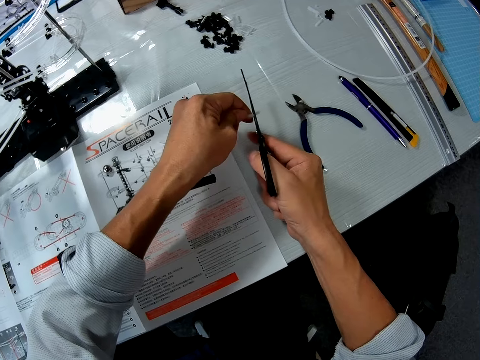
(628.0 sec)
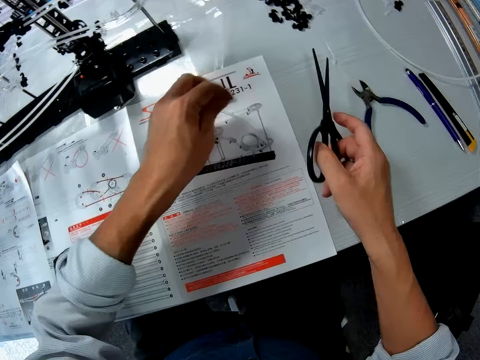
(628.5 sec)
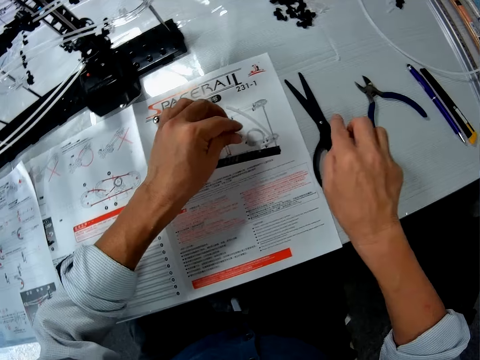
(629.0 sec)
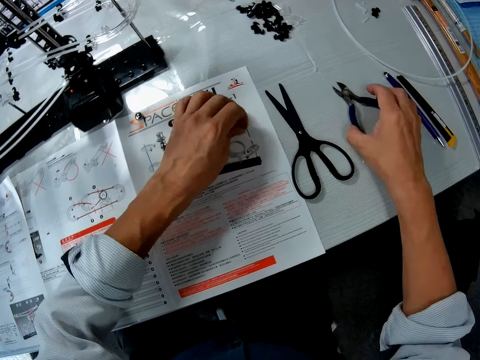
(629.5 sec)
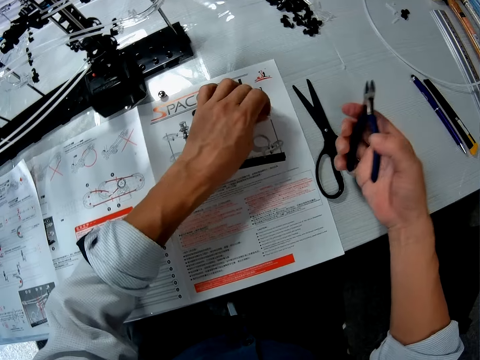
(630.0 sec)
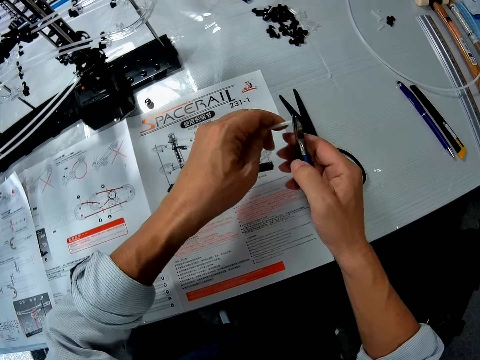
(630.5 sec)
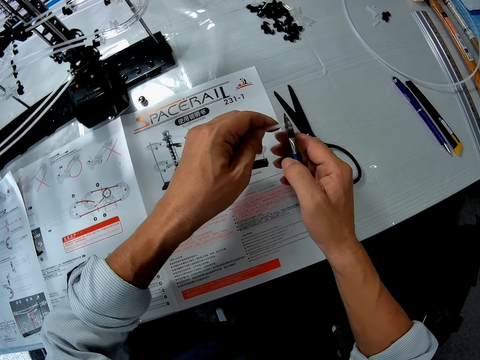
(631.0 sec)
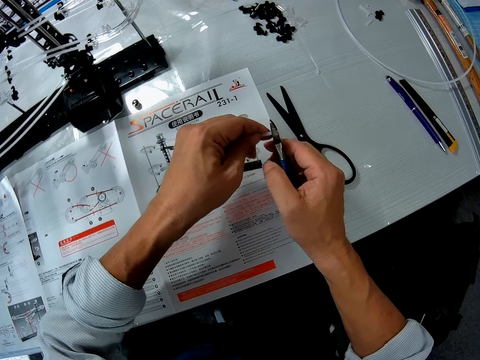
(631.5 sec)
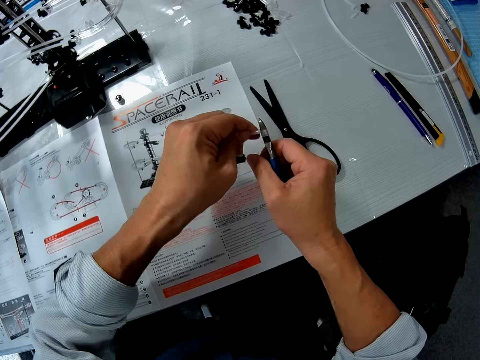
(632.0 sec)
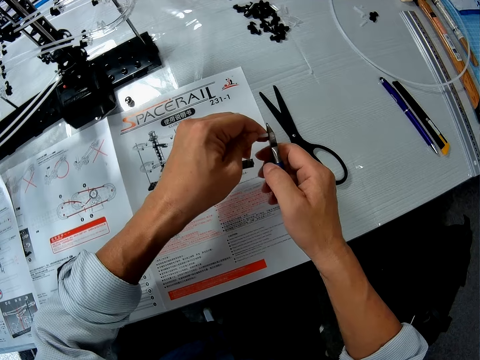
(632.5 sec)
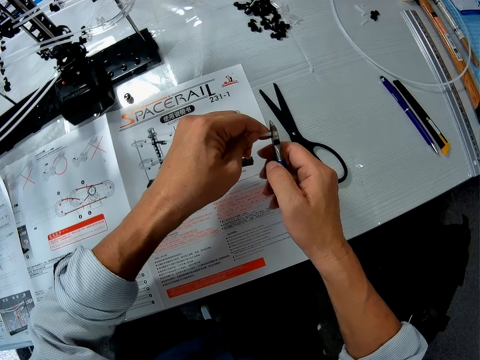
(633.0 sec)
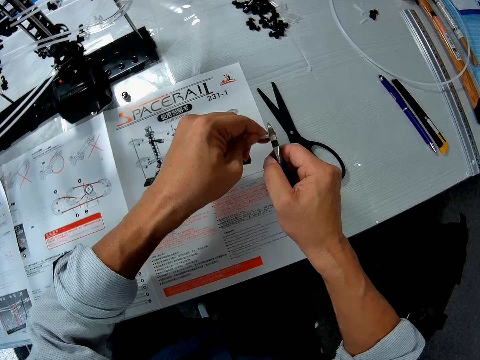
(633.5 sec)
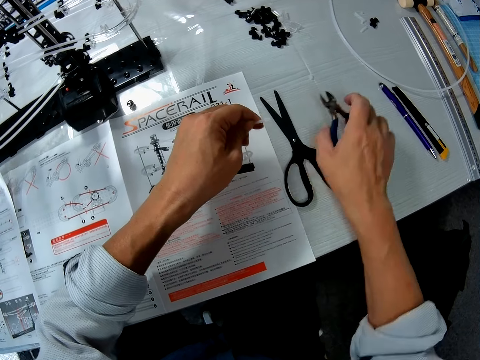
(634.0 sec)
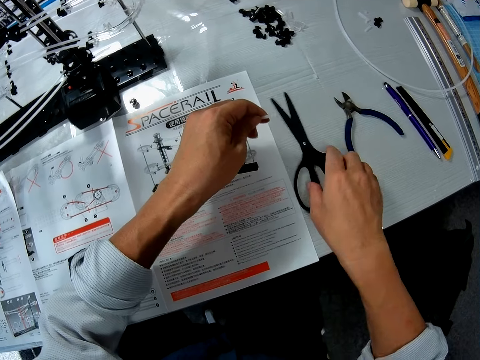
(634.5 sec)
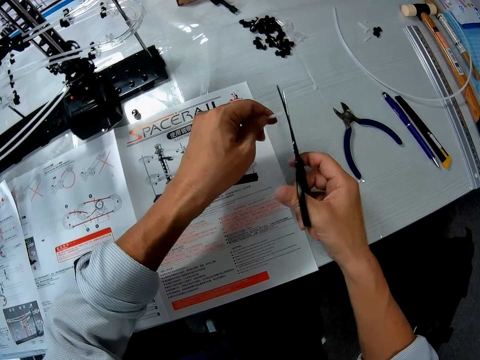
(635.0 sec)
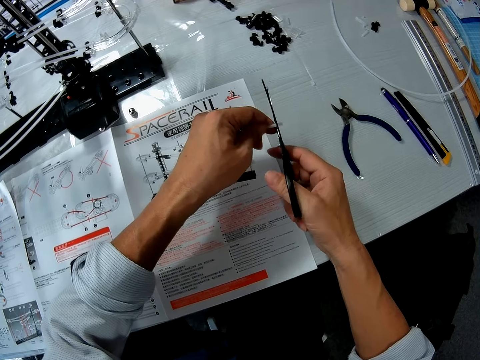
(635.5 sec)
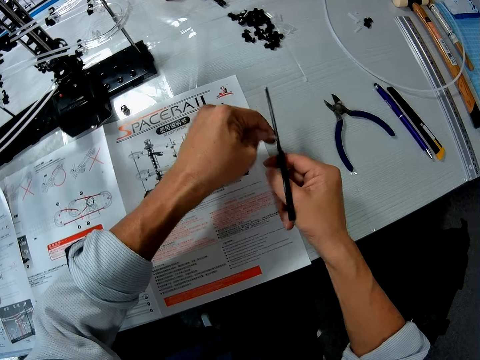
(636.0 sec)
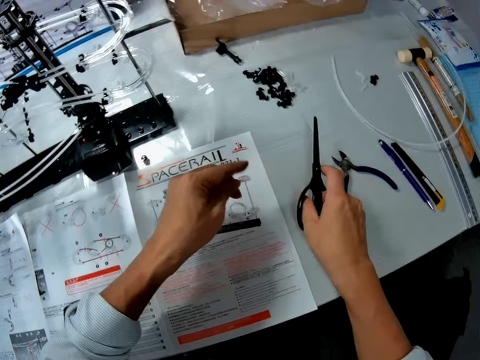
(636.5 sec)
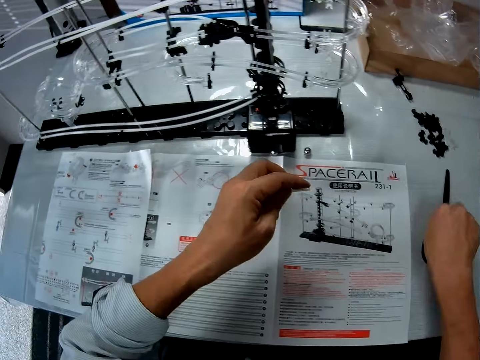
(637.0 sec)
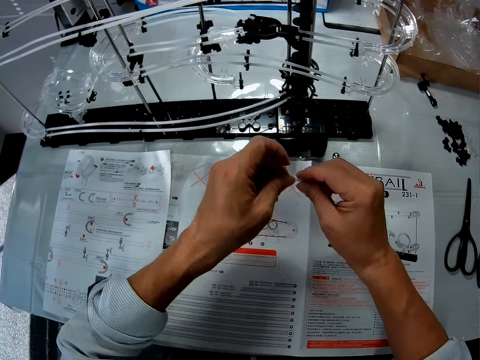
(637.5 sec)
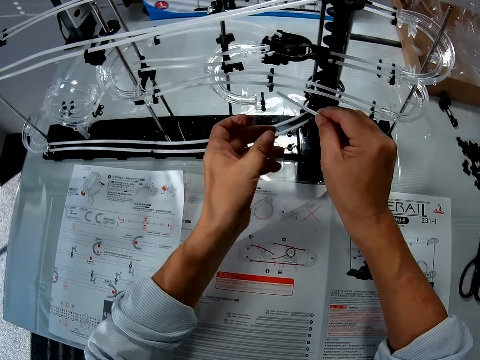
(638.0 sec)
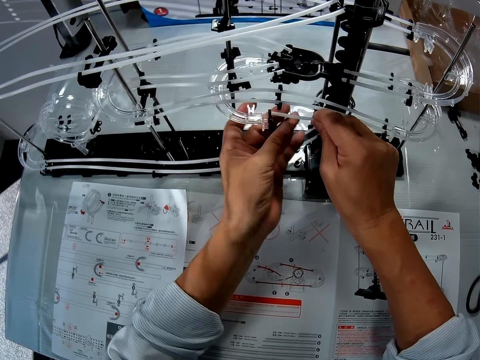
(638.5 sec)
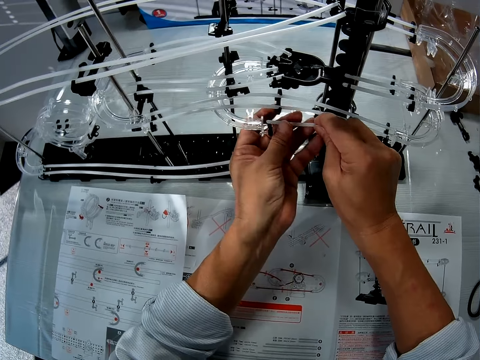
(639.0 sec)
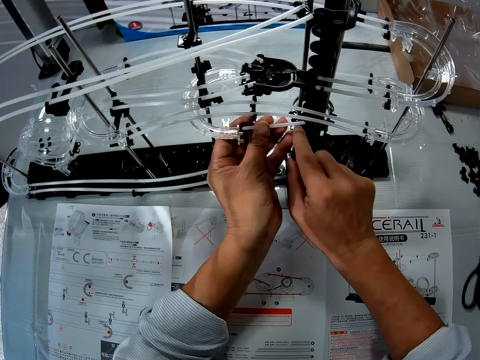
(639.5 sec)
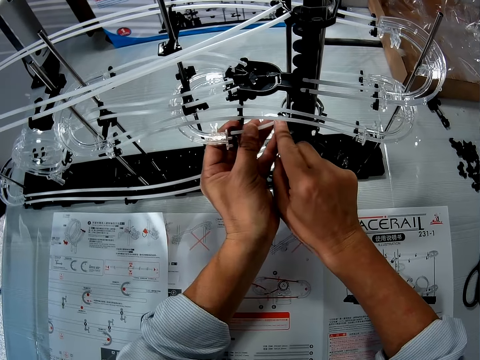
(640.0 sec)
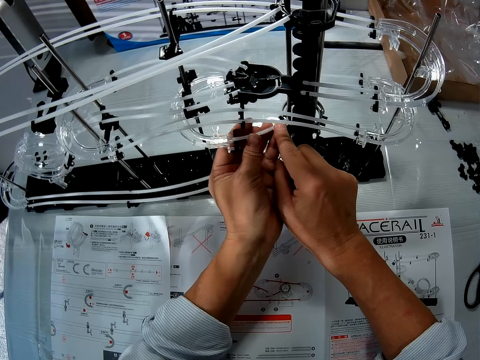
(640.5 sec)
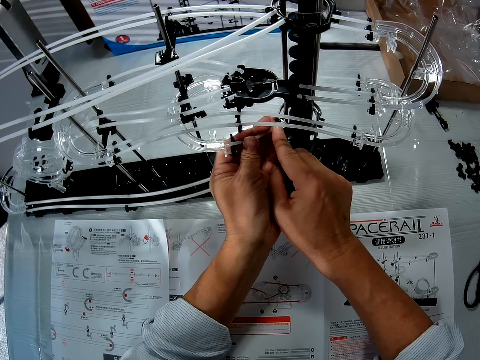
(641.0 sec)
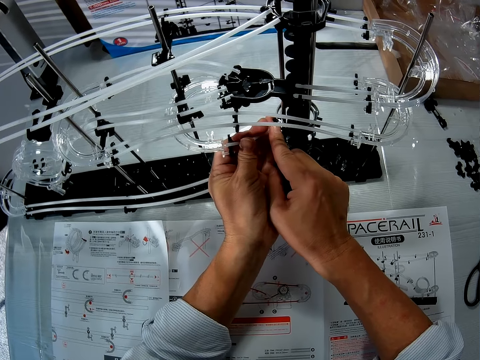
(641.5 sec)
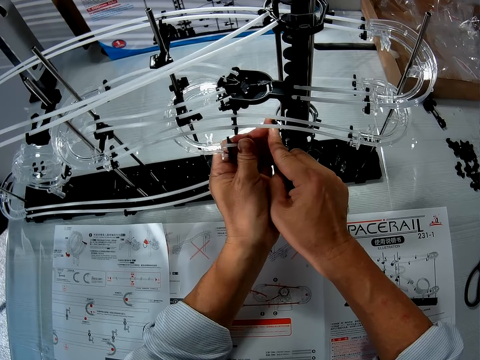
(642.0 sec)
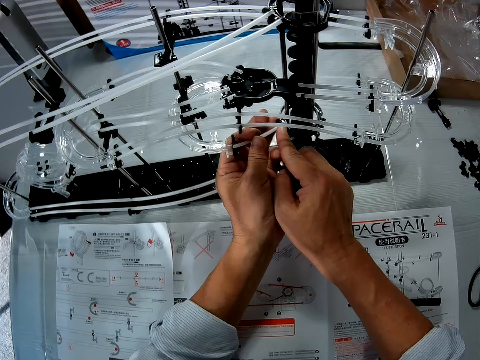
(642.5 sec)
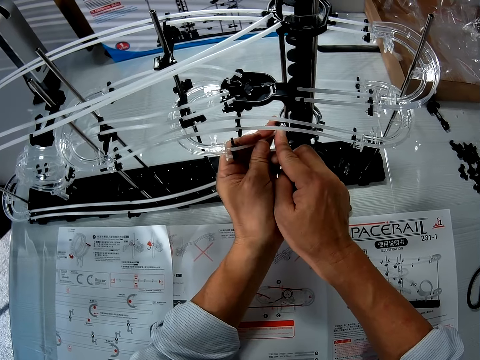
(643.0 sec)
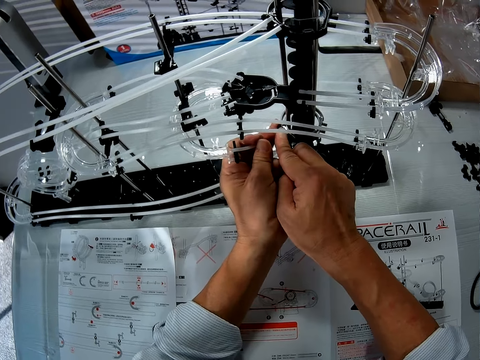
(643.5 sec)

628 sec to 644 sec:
The camera wearer cuts the tube with the big scissors and drops the scissors on the table. They take the wire cutter from the table, cut the tube with the wire cutter, and drop the wire cutter on the table. They take the big scissors from the table, cut the tube with the scissors, and drop the scissors on the table. They fix the tube to the roller coaster toy.

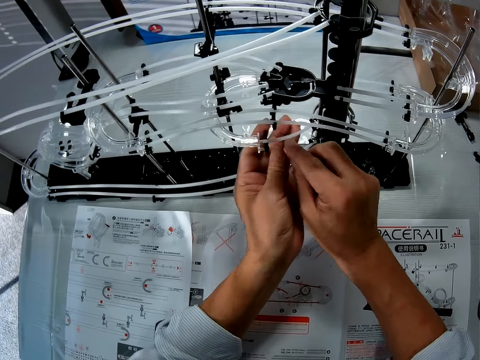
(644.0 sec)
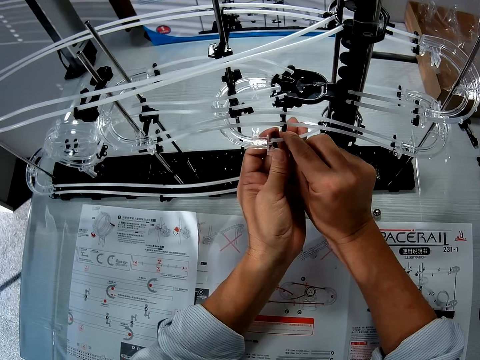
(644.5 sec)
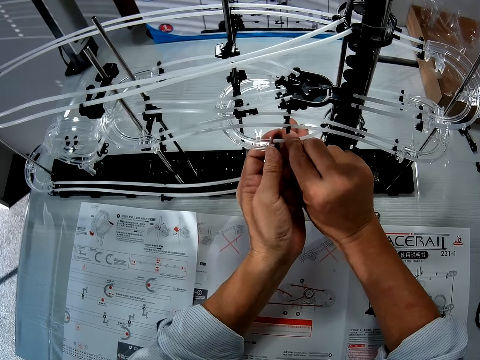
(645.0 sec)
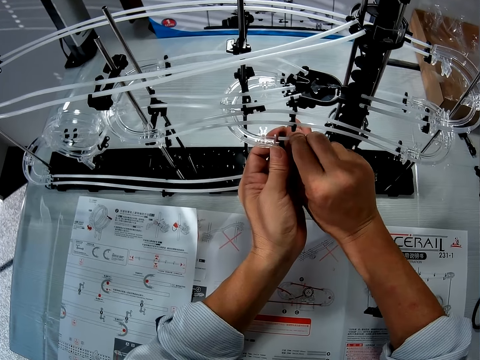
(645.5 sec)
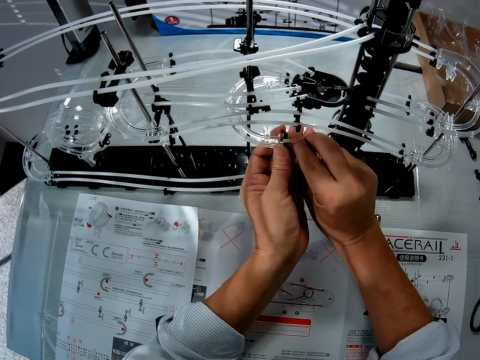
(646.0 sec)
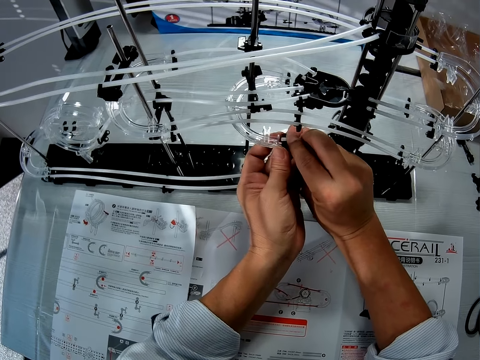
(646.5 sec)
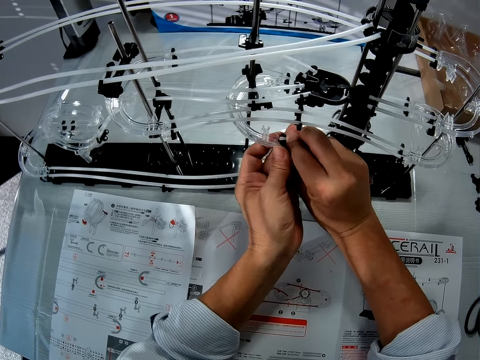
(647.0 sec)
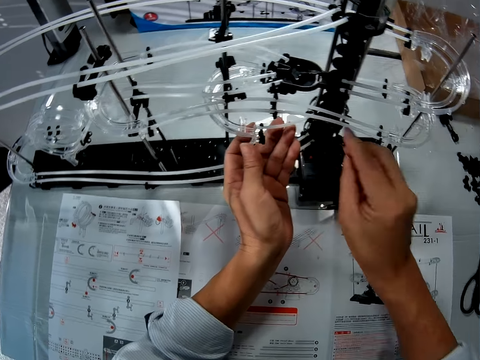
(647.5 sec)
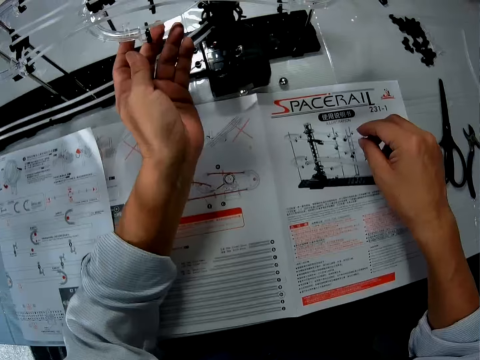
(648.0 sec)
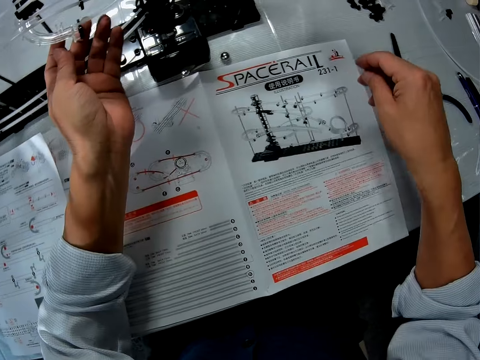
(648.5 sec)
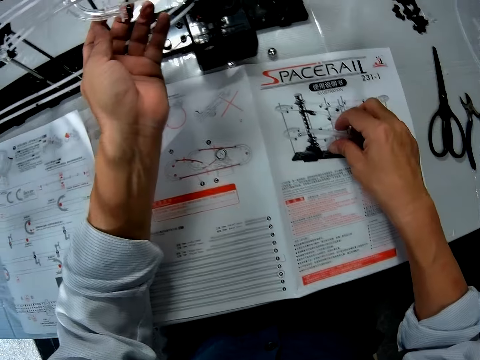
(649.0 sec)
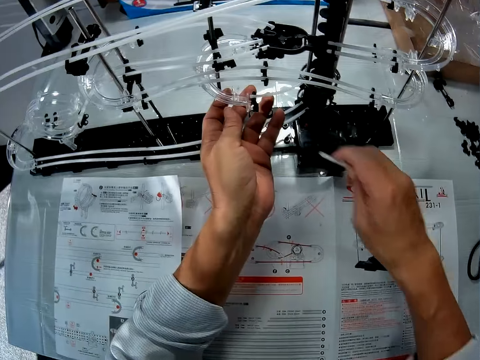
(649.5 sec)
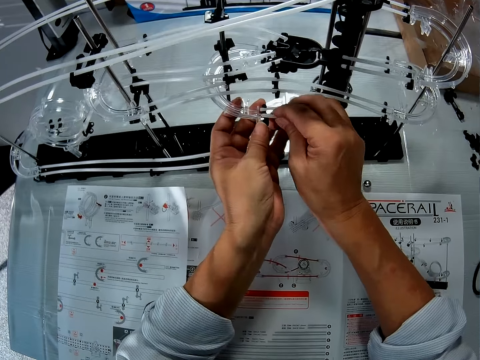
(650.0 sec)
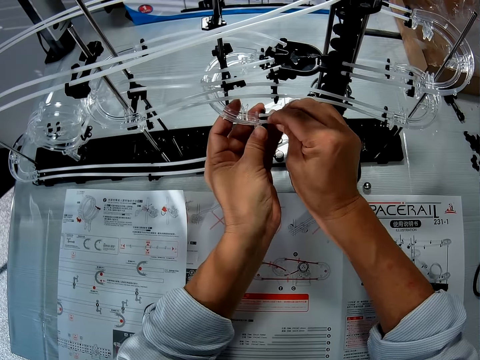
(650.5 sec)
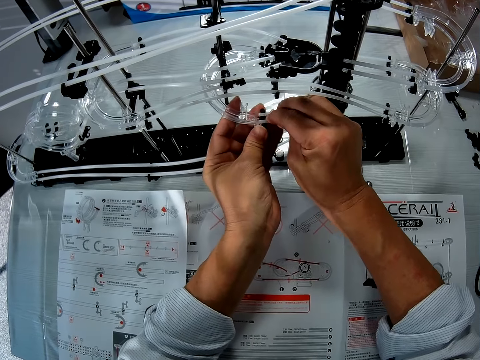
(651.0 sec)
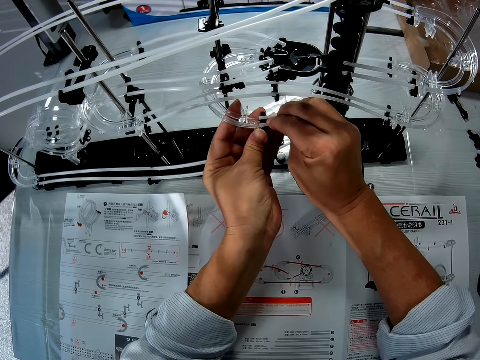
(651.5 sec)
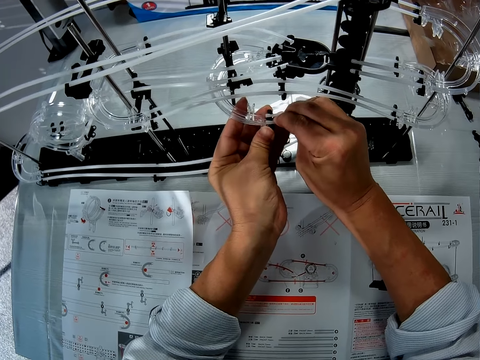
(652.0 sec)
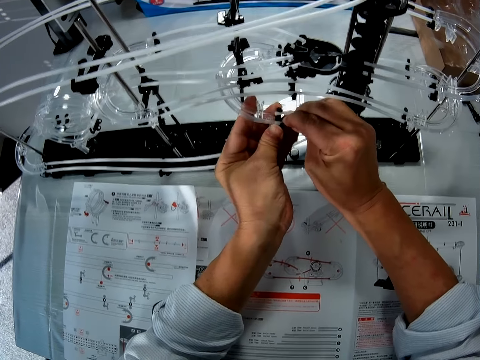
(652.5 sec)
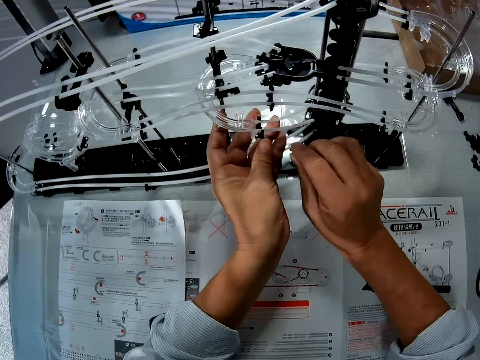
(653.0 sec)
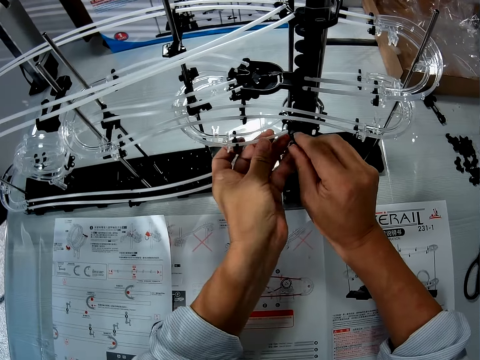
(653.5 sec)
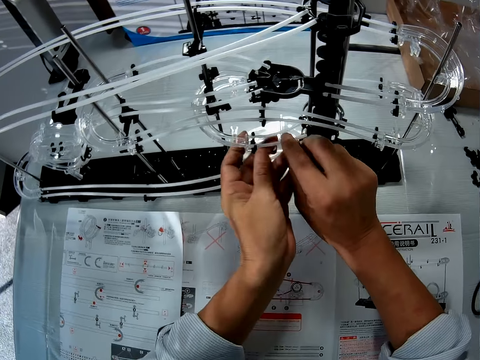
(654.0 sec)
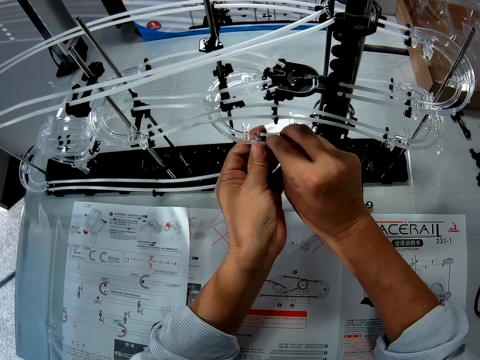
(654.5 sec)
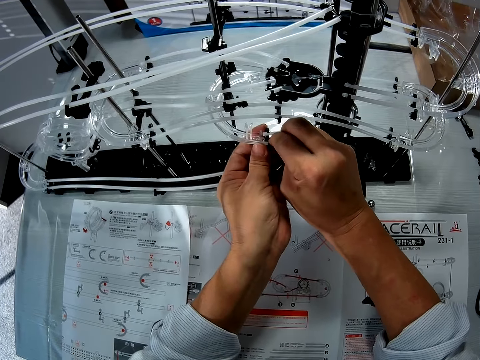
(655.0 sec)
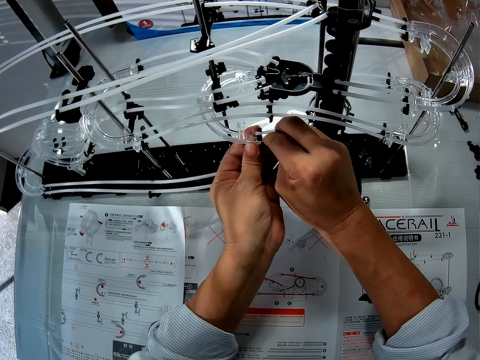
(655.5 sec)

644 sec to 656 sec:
The camera wearer takes a tube from the table. They fix the tube to the roller coaster toy. They connect the other part of the space rail and move the hand.
